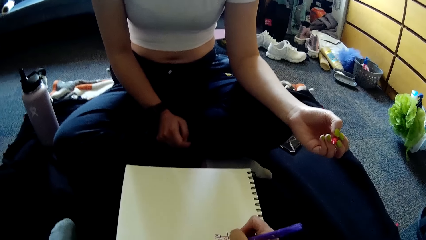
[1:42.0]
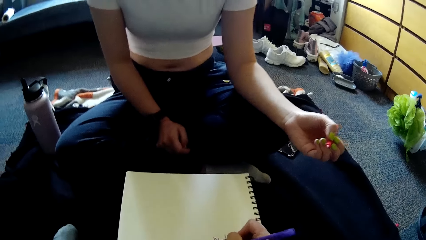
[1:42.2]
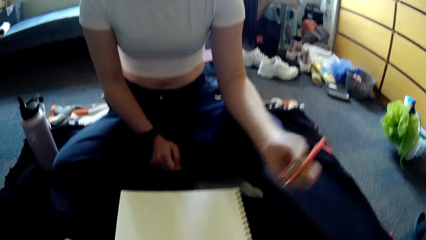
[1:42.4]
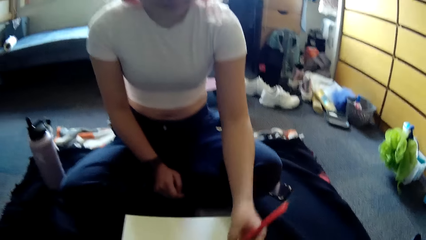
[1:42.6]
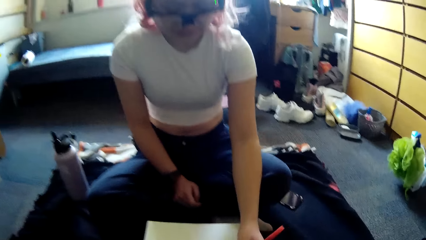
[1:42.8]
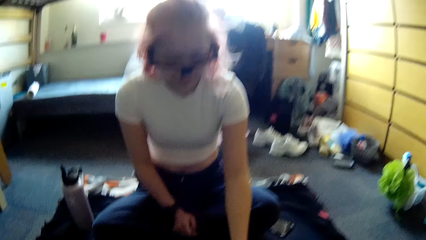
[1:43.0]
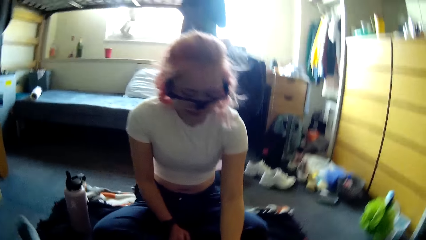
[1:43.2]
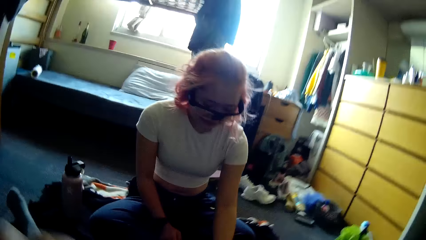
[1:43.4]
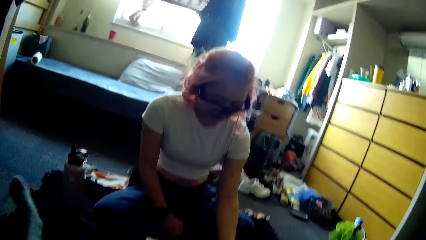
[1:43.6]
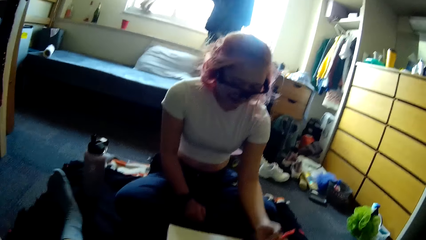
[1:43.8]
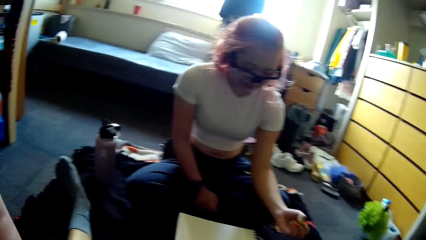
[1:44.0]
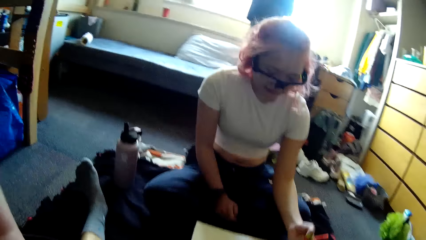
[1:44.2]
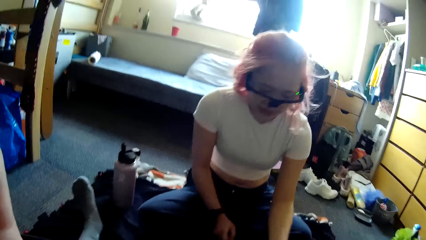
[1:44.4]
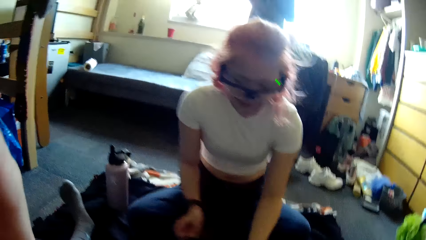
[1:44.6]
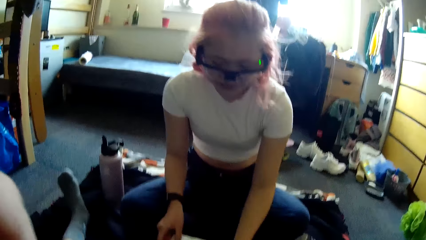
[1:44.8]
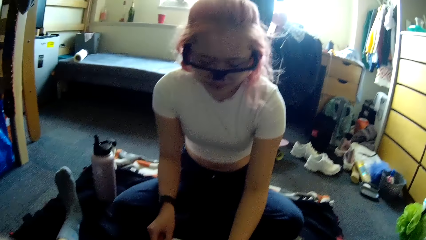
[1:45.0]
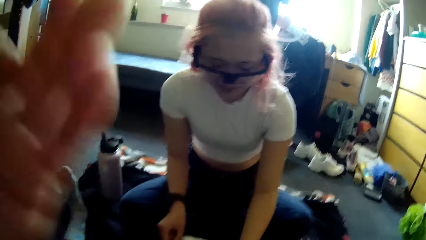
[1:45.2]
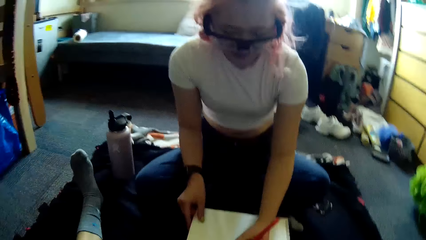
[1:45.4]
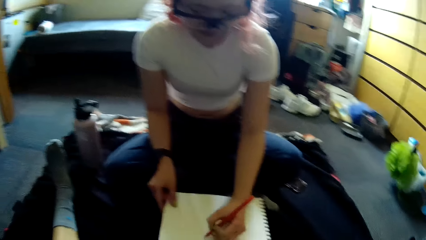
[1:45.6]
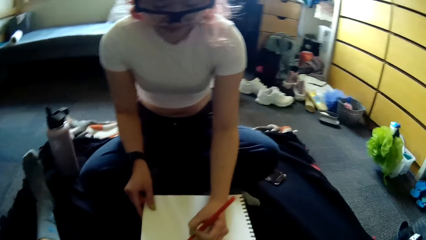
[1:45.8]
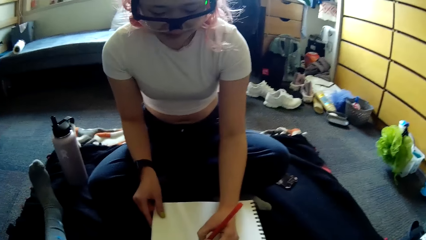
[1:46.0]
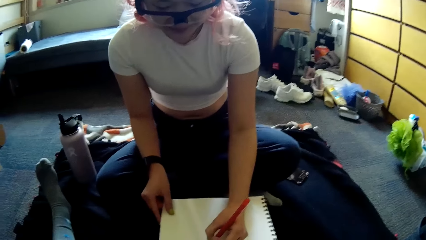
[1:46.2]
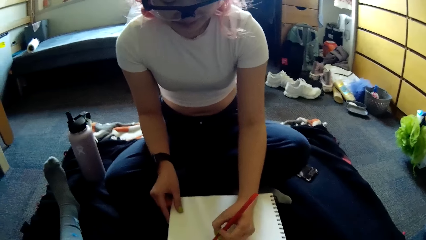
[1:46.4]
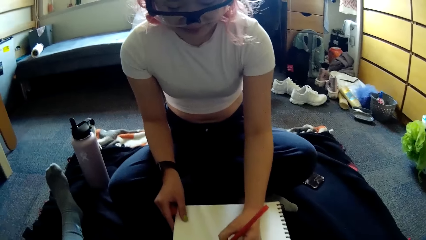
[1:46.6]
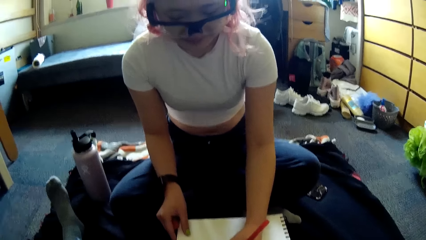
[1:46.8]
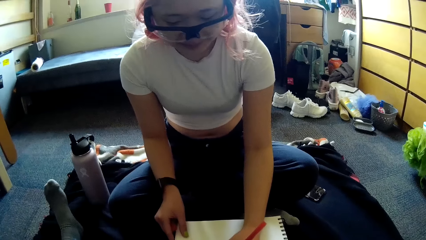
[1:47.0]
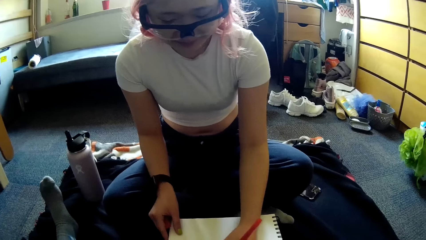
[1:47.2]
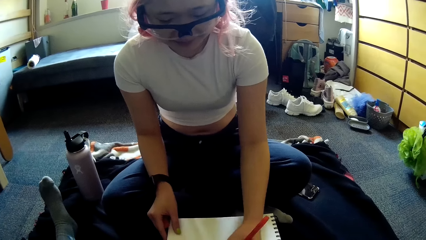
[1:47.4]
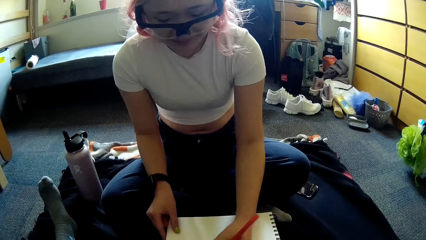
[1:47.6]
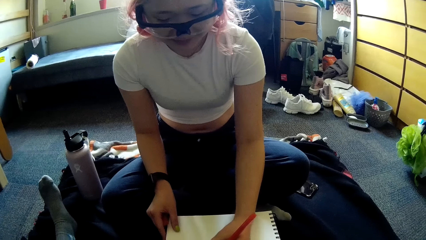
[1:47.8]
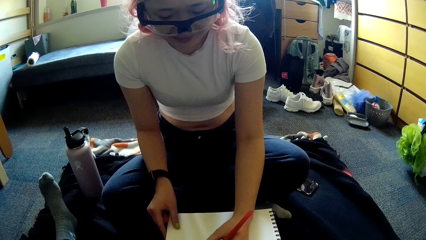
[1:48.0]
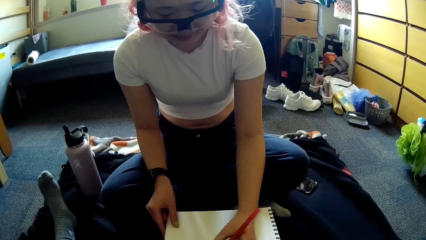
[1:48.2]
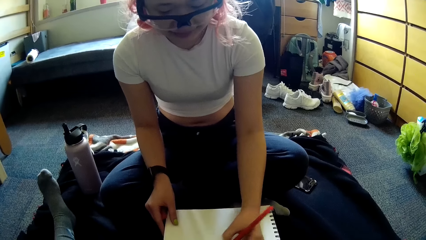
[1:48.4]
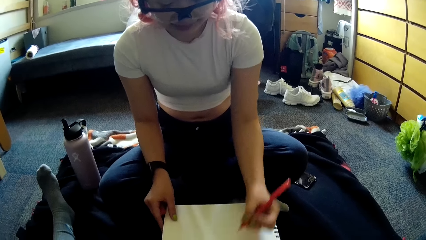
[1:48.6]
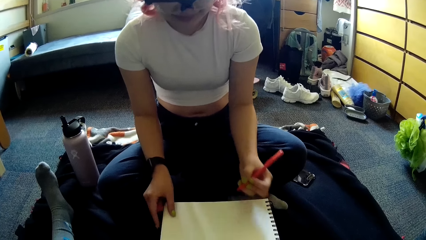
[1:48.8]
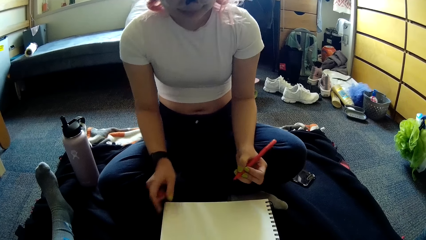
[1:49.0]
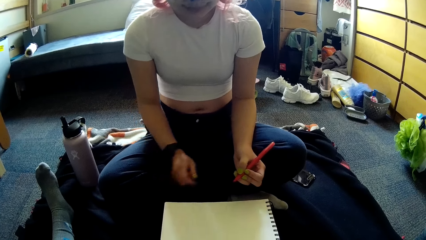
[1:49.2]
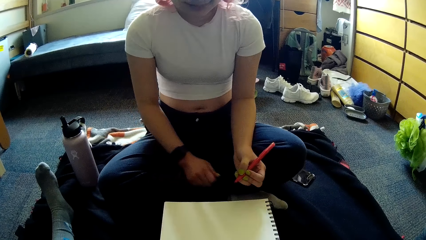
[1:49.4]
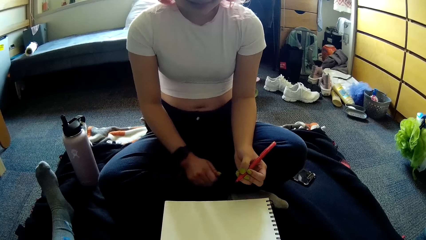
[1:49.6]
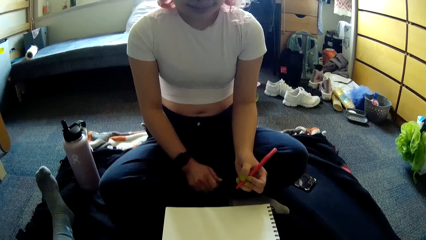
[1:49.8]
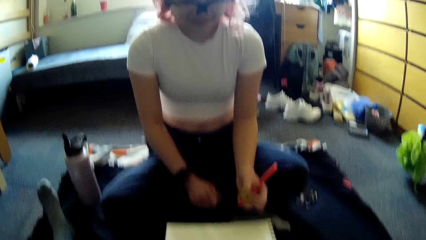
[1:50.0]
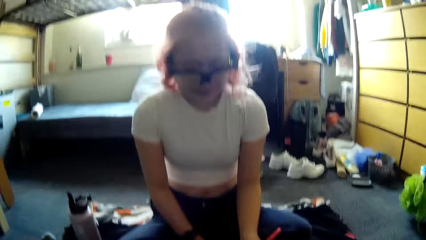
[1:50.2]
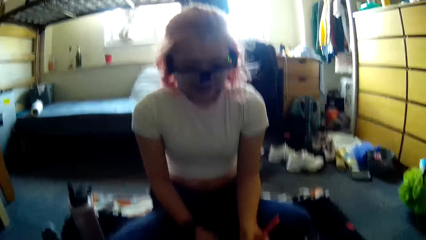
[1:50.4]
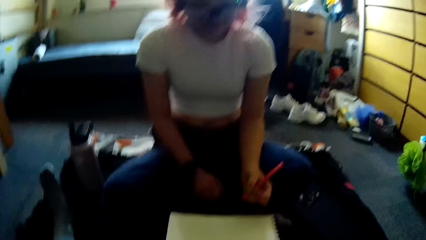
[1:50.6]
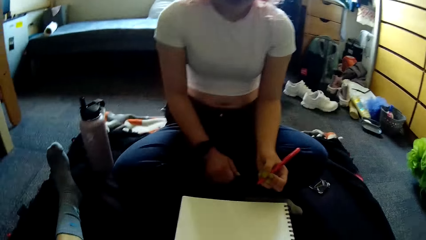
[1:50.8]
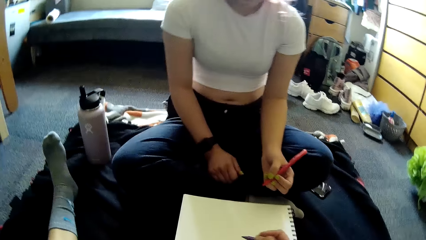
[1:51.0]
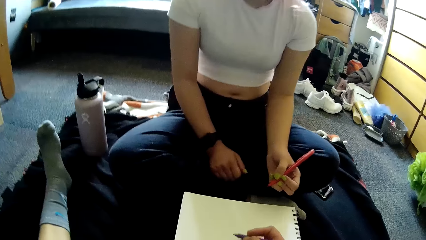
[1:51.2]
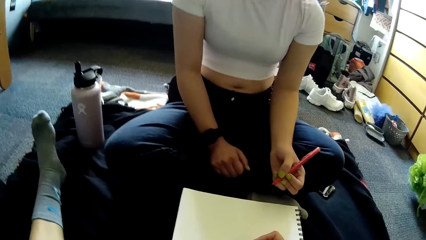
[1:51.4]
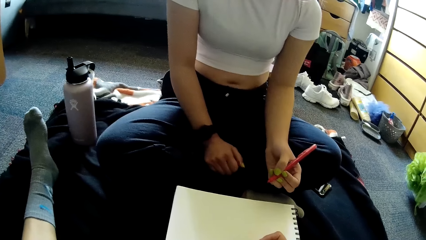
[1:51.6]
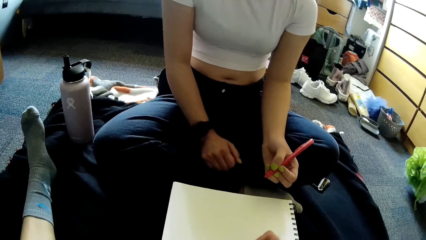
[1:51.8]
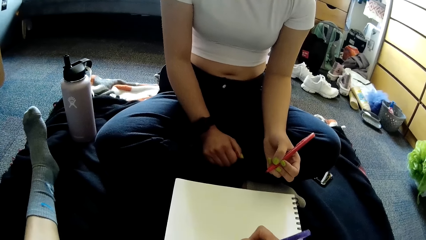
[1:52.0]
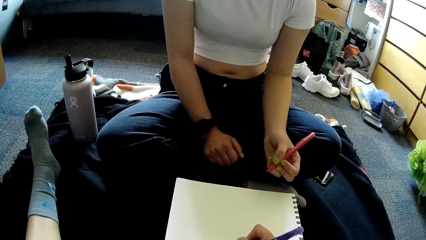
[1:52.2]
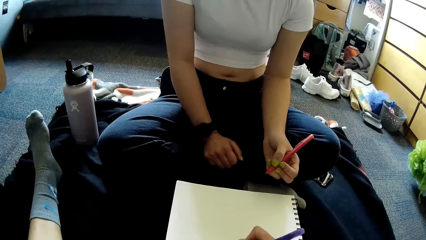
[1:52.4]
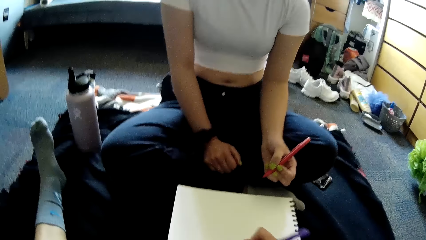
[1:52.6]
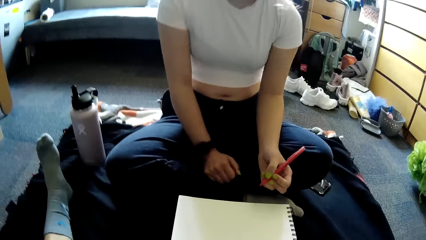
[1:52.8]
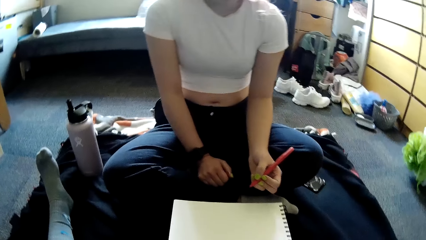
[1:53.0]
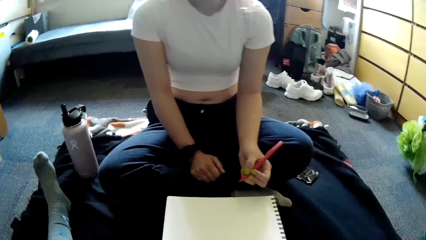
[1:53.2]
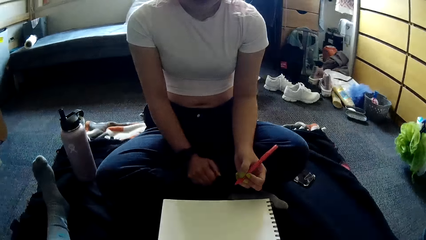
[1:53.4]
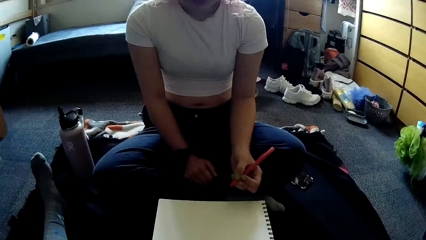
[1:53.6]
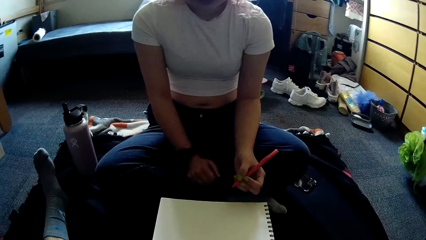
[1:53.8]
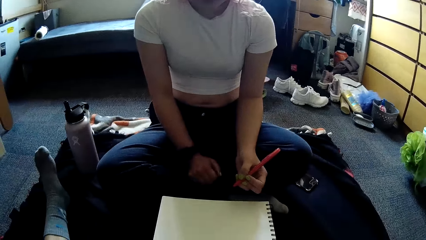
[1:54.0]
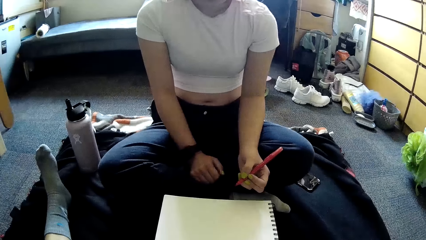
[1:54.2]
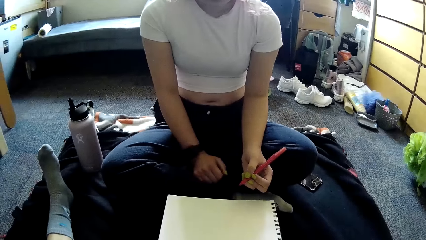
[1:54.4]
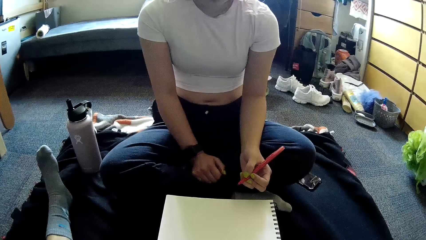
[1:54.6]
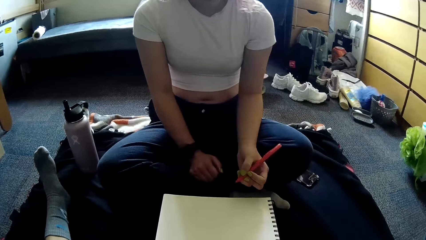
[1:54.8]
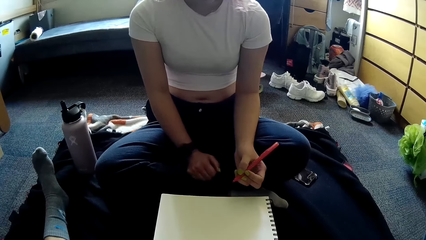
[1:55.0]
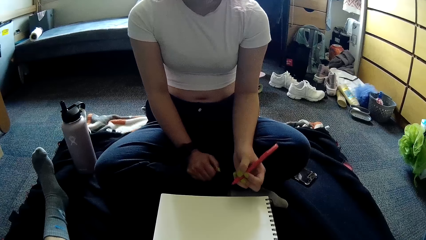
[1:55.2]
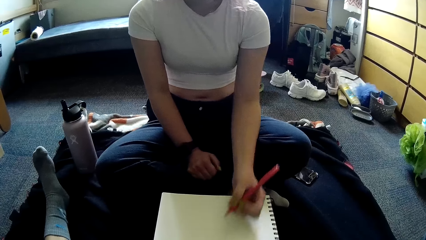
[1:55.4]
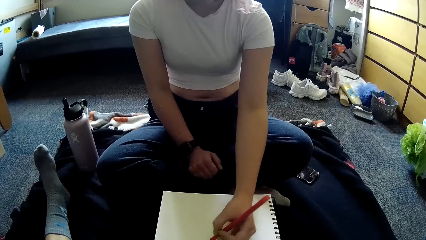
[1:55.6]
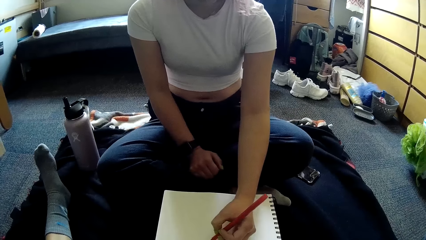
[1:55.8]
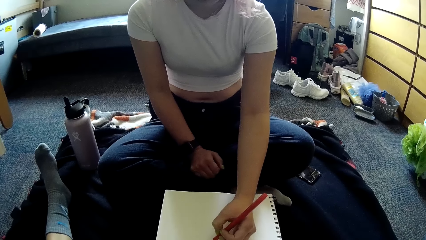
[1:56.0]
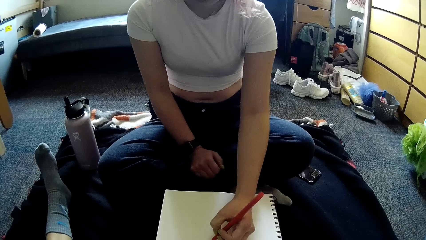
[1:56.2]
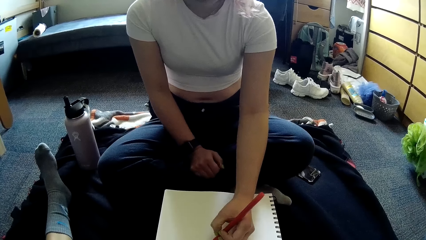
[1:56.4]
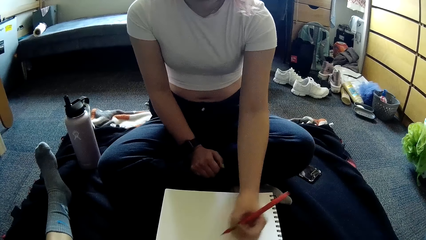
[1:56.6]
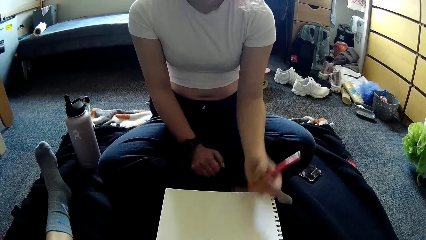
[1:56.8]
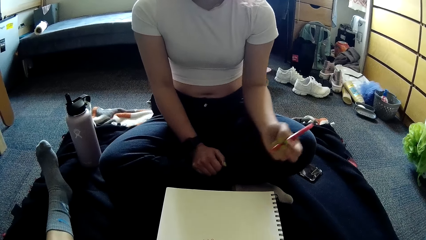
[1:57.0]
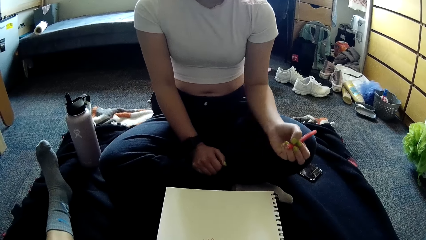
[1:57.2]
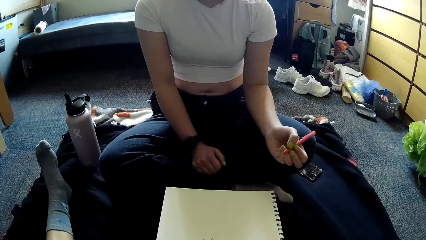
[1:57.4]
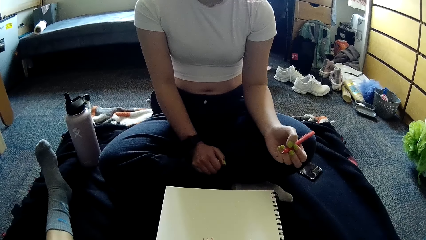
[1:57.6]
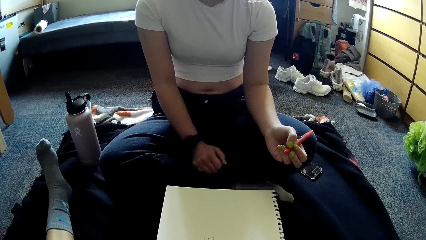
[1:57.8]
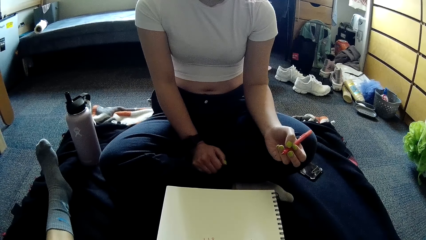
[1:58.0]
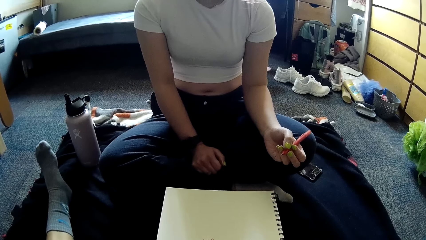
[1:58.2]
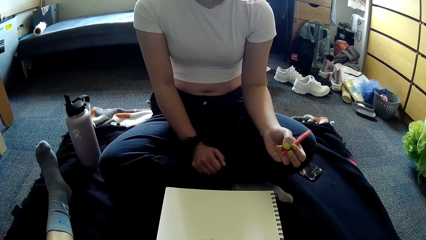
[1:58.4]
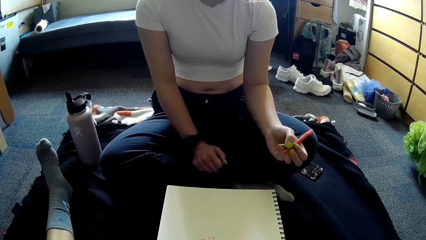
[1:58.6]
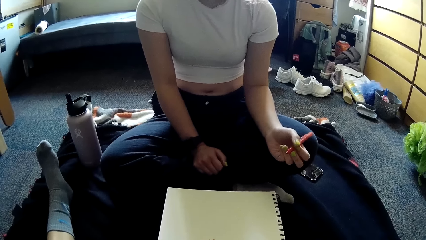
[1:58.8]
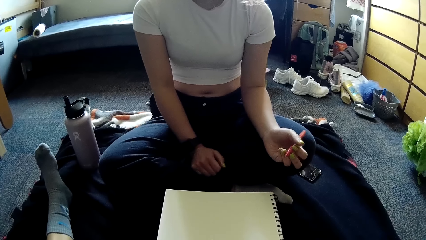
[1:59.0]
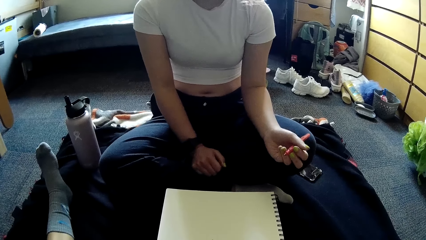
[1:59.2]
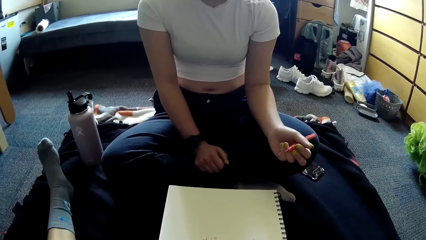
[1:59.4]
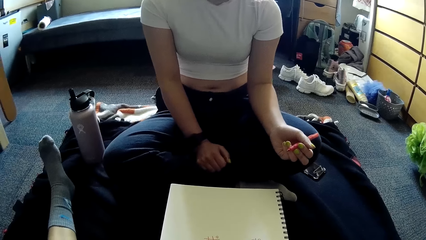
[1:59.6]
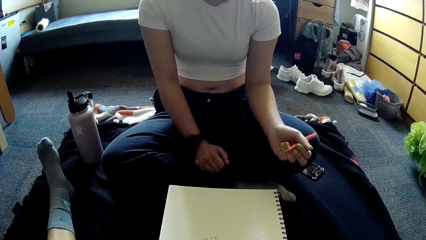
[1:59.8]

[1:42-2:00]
The woman plays paper game with the pen in her left hand on the jotter. The camera wearer touches her face with her left hand. The woman plays paper game with the pen in her left hand on the jotter. The camera wearer does something. She plays paper game with the pen in the right hand on the jotter. The woman plays paper game with the pen in her left hand on the jotter.
